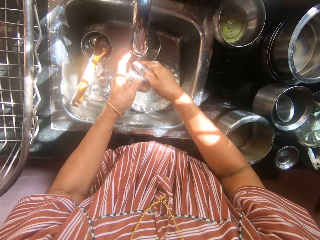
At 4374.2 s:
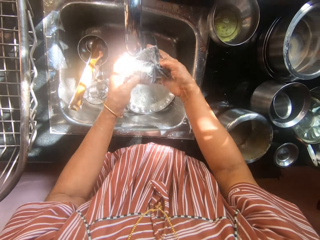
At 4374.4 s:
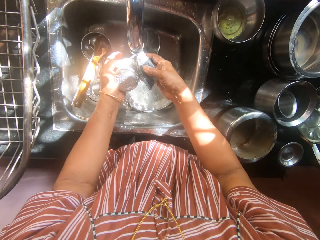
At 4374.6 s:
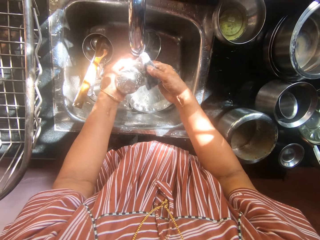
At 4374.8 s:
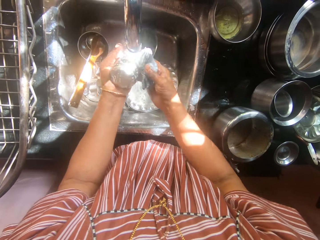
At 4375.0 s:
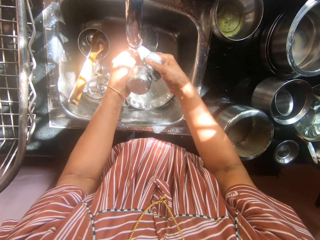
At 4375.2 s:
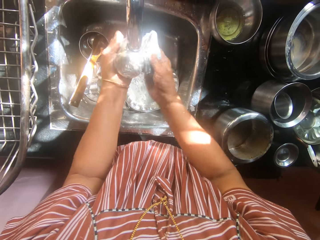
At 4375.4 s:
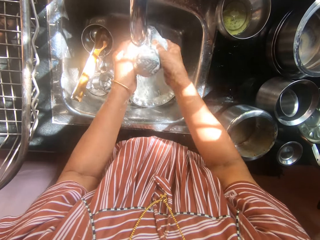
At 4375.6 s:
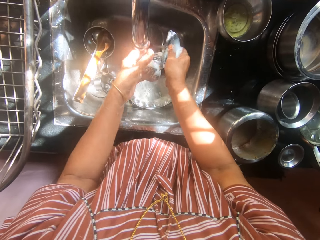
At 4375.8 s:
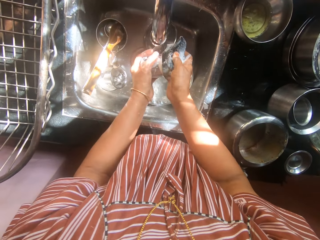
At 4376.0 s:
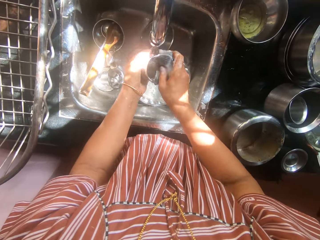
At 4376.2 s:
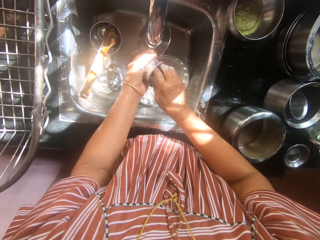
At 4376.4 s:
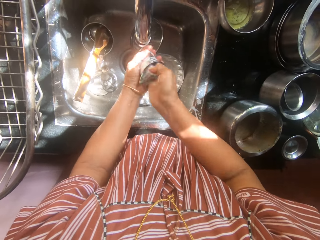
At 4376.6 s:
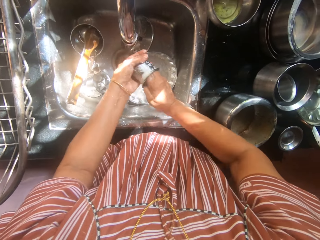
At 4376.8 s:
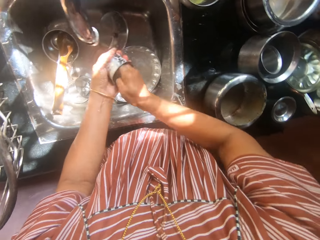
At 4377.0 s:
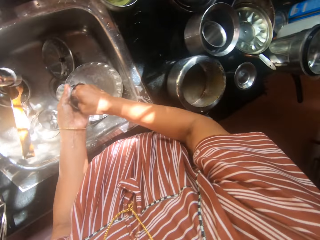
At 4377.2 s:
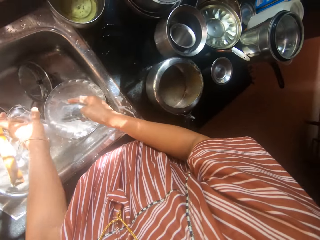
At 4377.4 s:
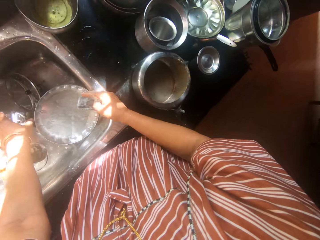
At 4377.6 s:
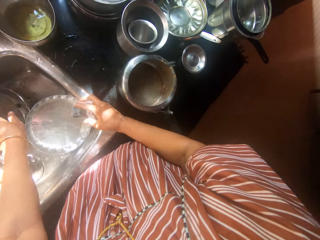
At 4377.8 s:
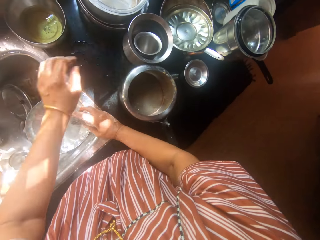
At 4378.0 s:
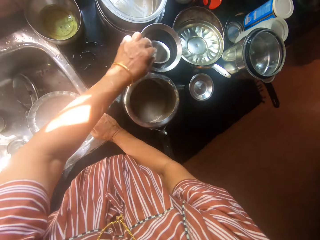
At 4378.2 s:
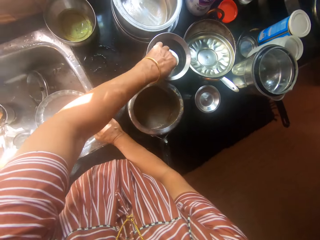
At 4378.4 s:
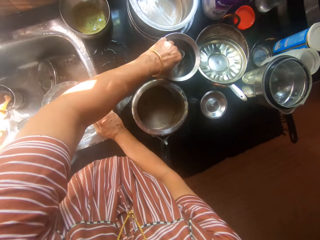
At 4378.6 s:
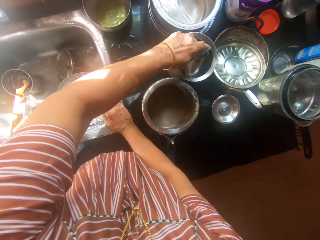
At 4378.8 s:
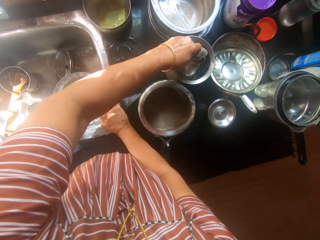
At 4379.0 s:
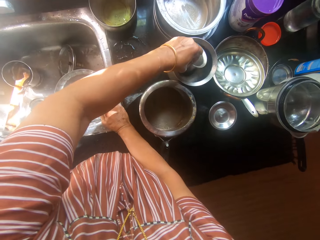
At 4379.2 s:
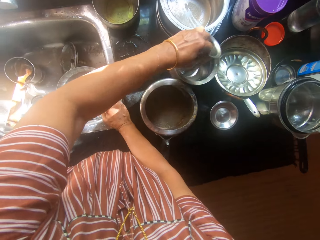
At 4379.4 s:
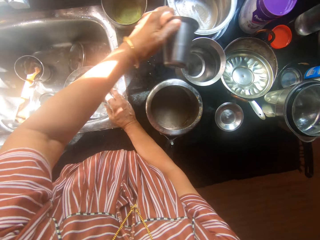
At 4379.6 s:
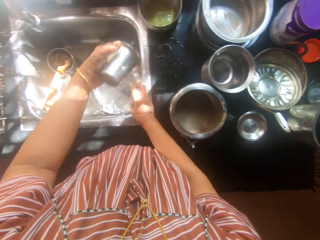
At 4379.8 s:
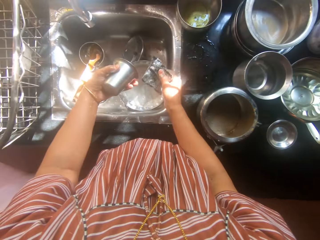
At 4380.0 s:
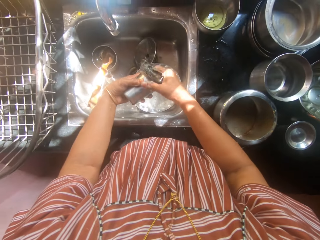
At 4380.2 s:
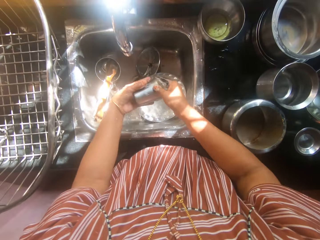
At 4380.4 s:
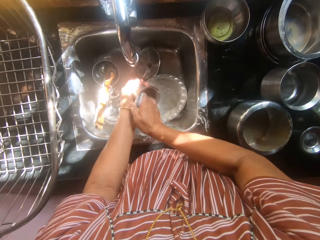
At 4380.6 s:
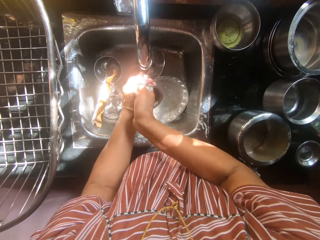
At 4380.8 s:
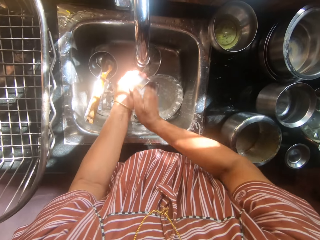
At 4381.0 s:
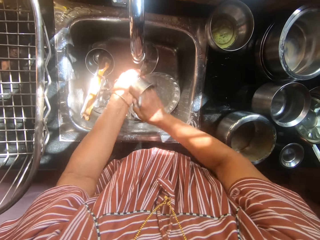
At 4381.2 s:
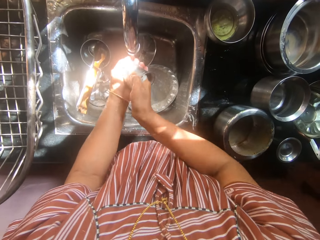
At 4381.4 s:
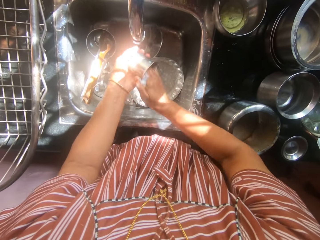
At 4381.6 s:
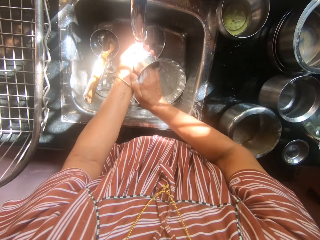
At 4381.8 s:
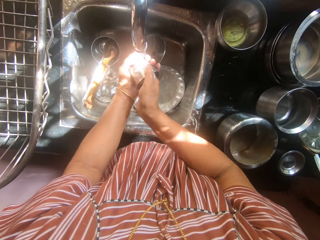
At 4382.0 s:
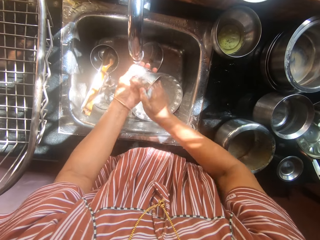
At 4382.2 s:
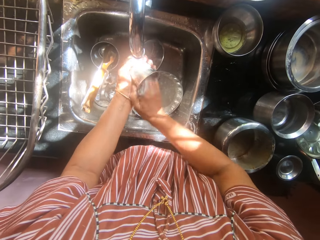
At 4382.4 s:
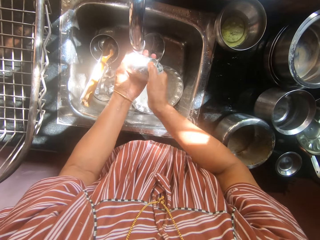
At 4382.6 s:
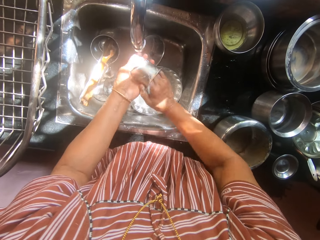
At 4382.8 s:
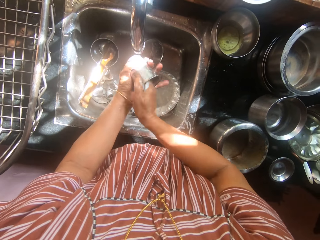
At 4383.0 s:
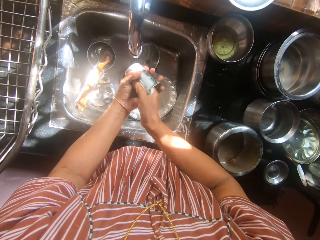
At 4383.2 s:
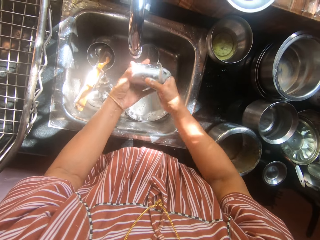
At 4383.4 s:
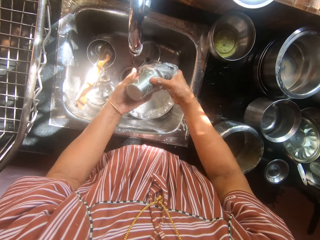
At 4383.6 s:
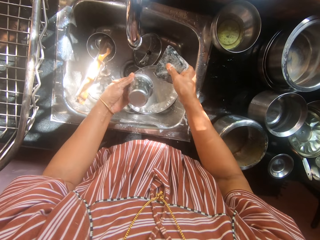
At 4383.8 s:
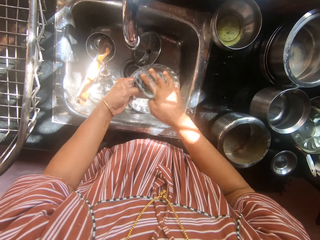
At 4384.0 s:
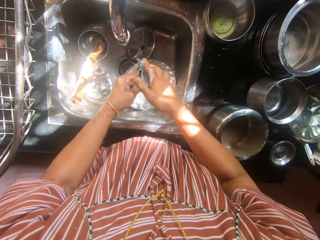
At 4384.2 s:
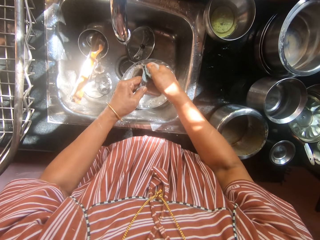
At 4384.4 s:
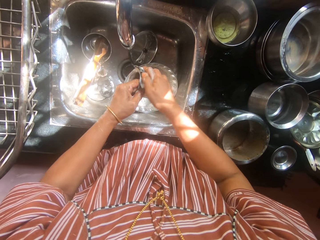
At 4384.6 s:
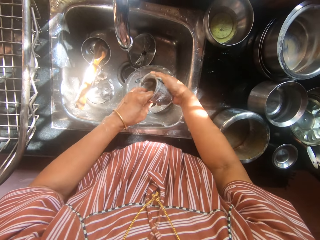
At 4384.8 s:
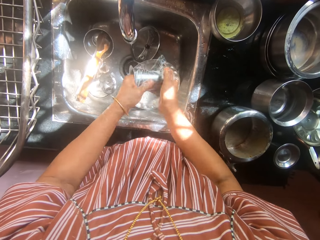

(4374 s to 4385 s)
The camera wearer places the fifth cup into the sink with her left hand. She picks up another cup from the kitchen worktop with her left hand. She washes the sixth cup with the sponge.

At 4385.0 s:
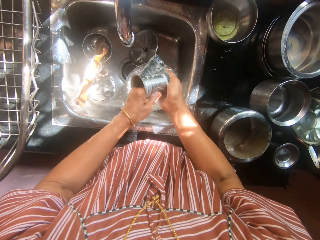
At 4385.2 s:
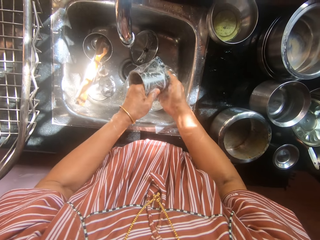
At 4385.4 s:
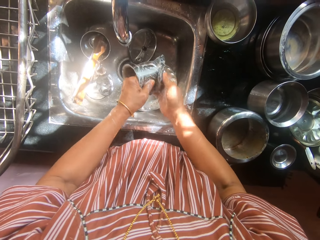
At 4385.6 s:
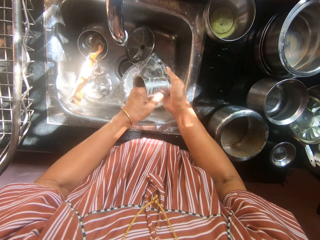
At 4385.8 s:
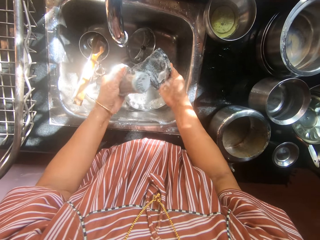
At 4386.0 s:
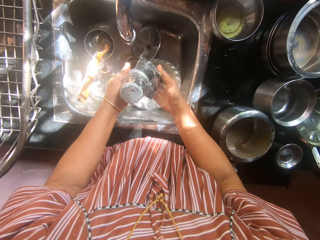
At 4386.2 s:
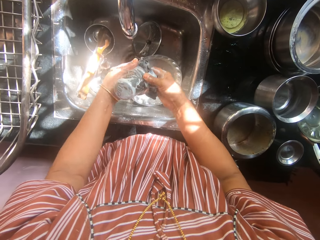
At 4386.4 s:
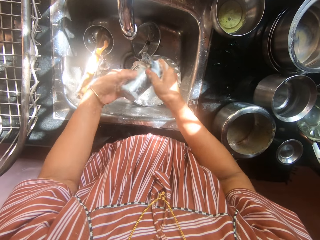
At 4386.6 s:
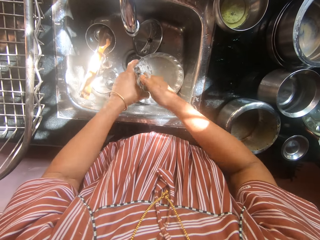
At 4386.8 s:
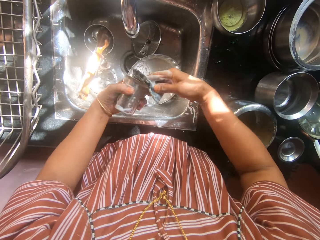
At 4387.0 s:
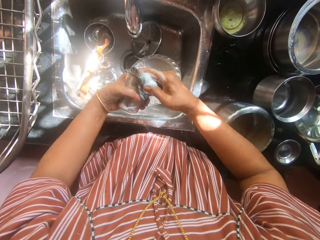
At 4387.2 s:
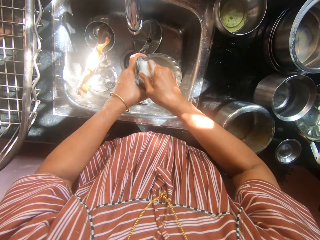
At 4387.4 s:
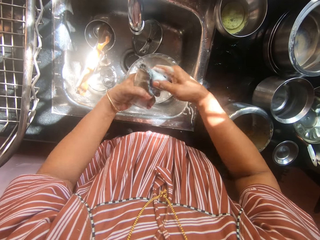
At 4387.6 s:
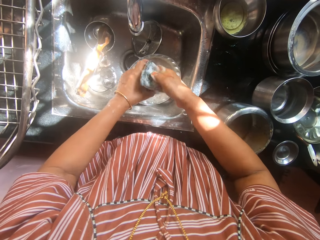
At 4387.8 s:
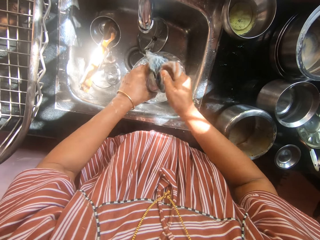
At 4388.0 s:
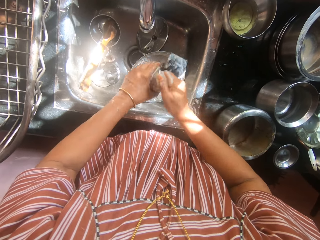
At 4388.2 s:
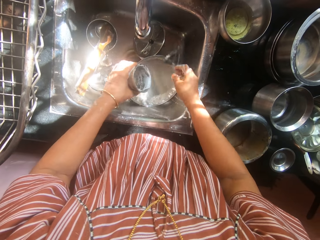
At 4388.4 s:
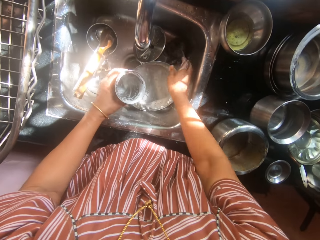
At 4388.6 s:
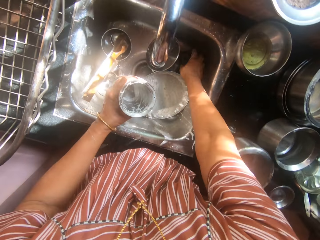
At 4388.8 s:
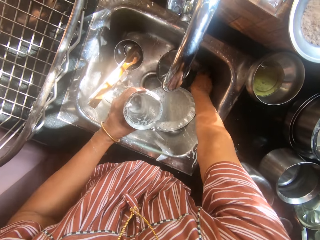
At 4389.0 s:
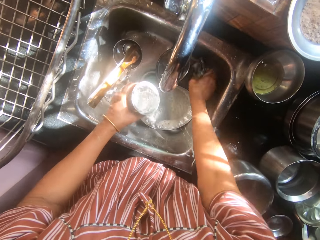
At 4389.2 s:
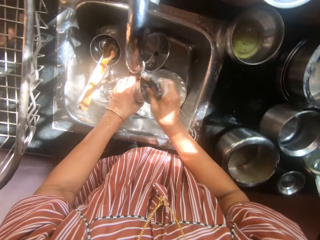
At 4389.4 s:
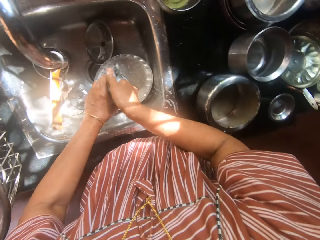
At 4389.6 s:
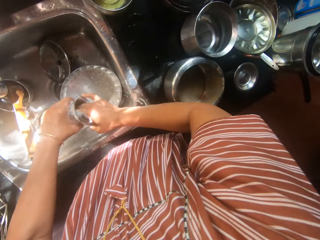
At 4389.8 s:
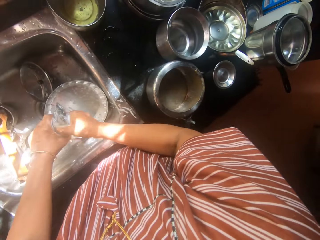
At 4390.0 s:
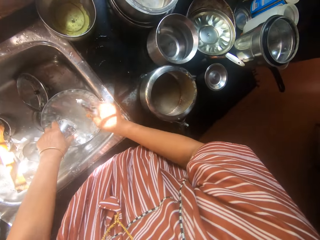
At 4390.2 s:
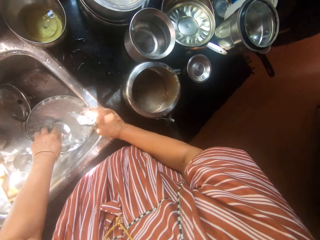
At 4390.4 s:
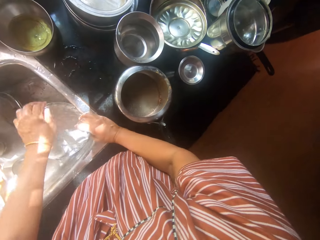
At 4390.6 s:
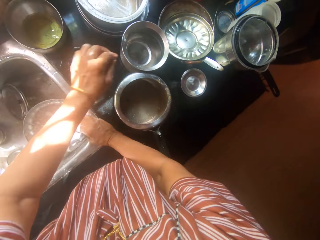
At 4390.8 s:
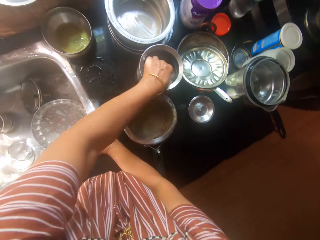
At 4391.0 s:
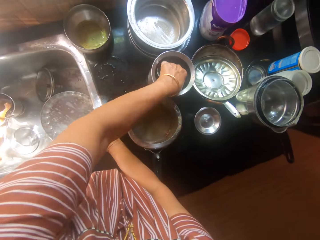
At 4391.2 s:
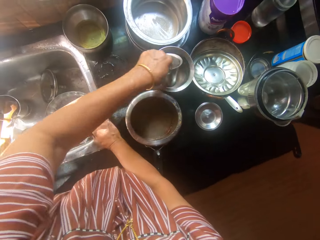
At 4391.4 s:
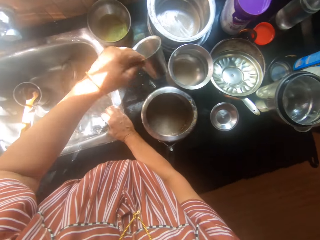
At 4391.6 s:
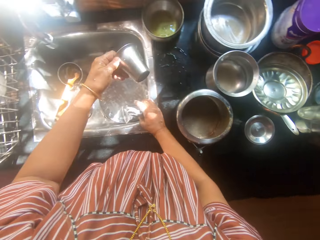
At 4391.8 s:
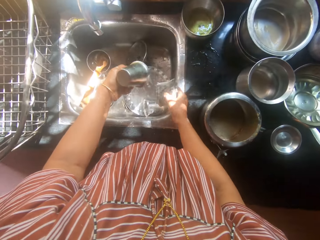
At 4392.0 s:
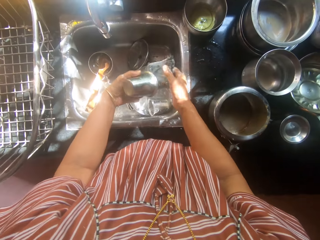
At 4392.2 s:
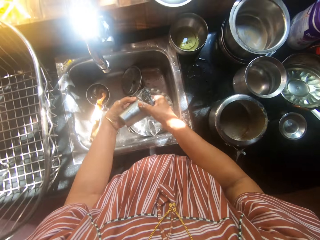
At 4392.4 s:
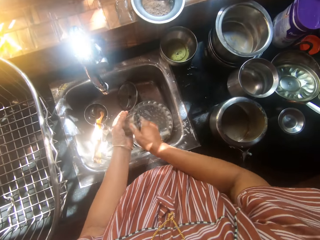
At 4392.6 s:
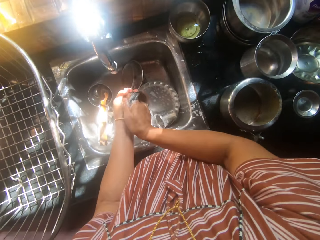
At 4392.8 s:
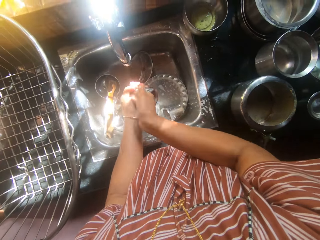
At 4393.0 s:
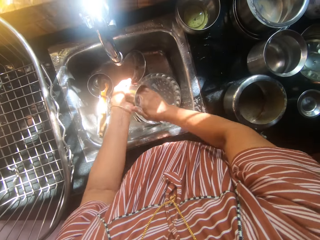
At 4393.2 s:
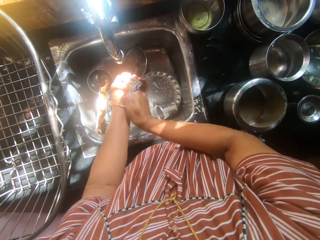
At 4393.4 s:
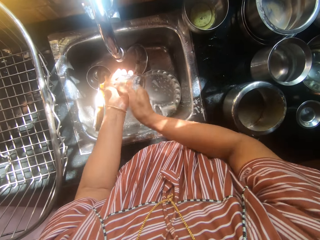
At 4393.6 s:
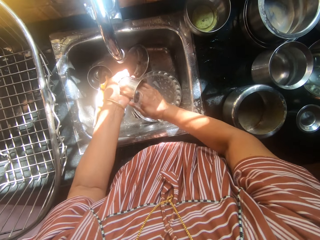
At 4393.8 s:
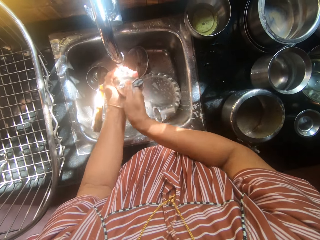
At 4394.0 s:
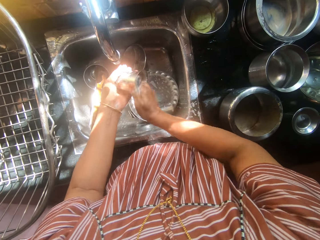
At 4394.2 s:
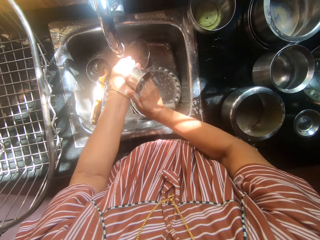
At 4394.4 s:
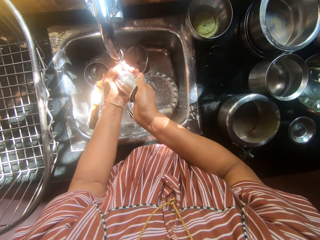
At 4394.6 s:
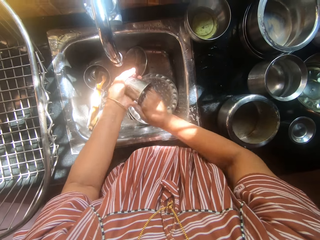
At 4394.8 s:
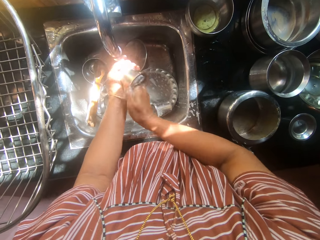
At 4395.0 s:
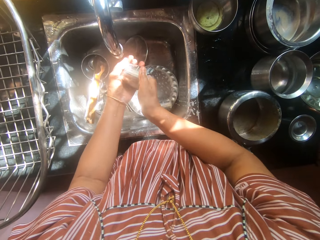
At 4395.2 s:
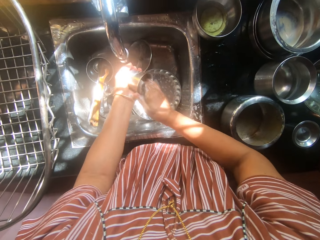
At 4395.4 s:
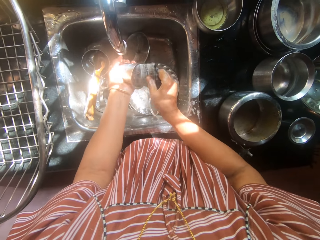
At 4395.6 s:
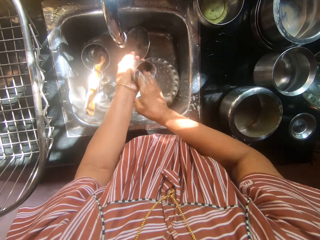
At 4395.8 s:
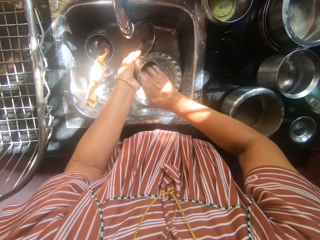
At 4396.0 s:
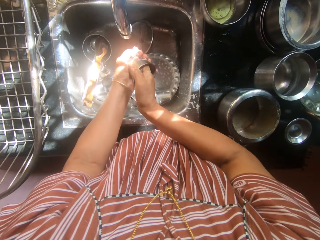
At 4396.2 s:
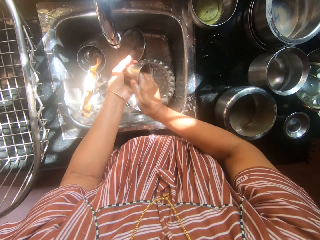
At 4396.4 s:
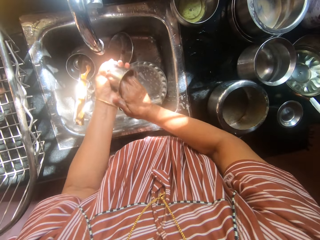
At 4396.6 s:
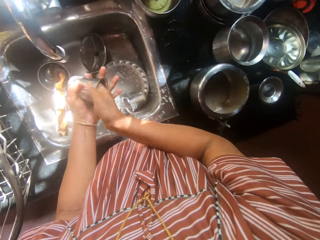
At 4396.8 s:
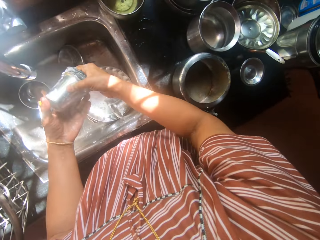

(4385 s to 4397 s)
The camera wearer drops the sponge into the sink. She picks up the washing sponge from the sink with her right hand. She washes the sixth cup with the sponge. She places the sixth cup into the sink with her left hand. She picks up another cup from the kitchen worktop with her left hand. She washes the seventh cup with the sponge.
